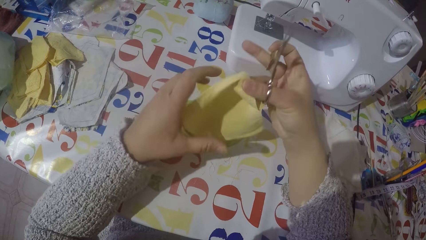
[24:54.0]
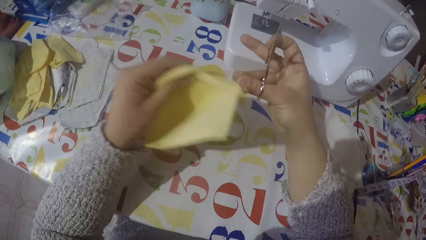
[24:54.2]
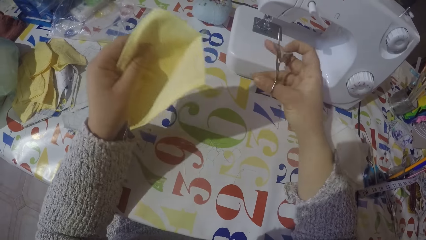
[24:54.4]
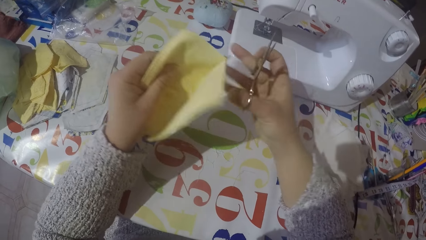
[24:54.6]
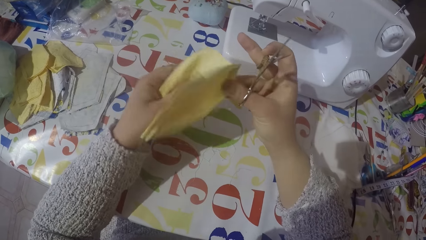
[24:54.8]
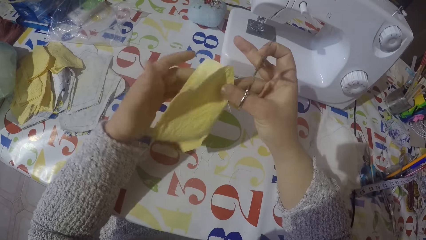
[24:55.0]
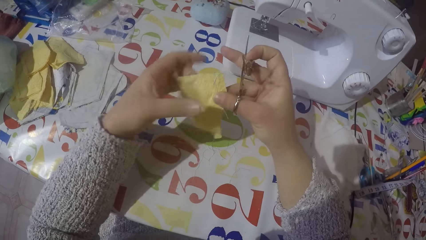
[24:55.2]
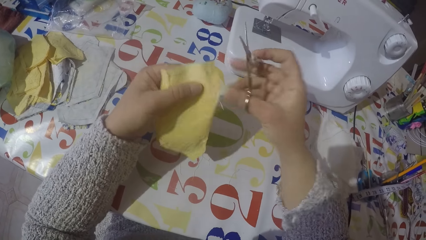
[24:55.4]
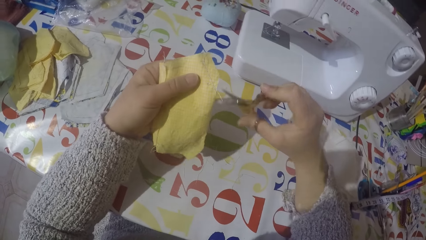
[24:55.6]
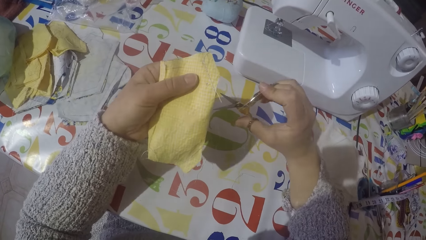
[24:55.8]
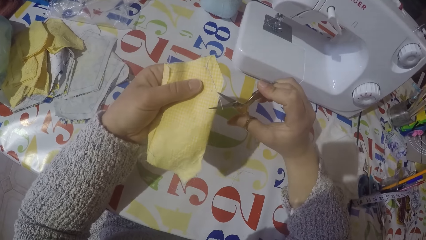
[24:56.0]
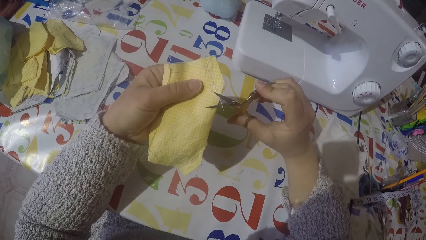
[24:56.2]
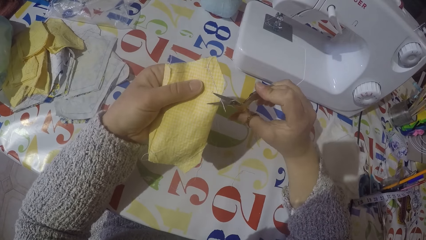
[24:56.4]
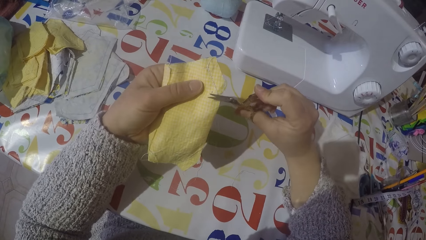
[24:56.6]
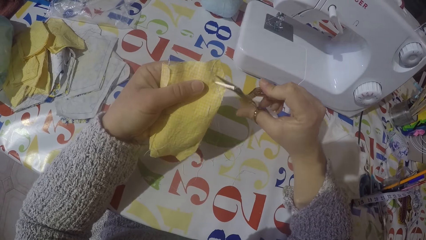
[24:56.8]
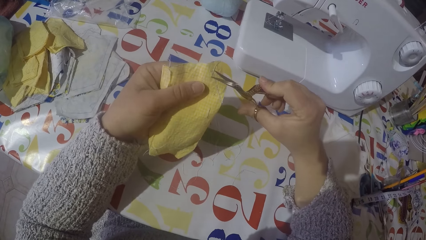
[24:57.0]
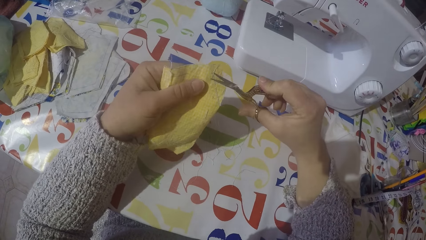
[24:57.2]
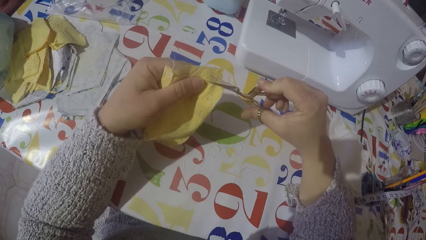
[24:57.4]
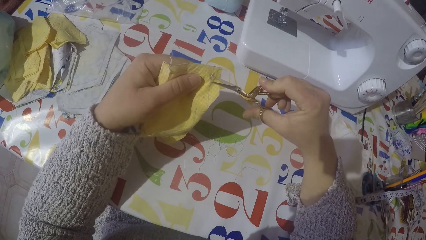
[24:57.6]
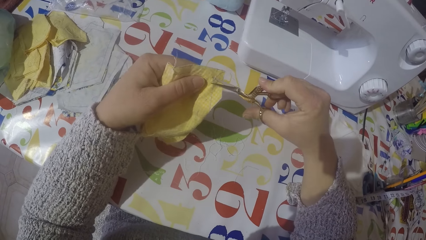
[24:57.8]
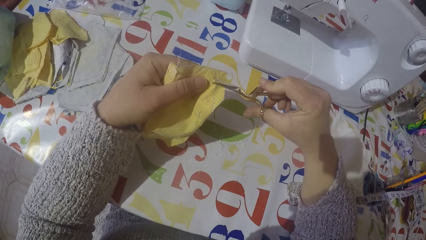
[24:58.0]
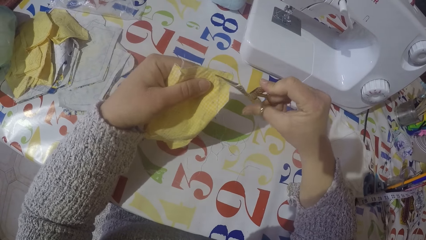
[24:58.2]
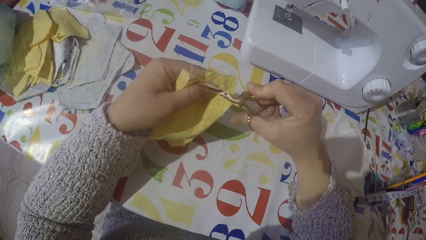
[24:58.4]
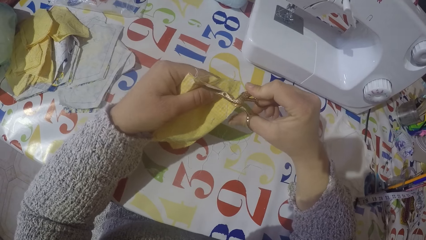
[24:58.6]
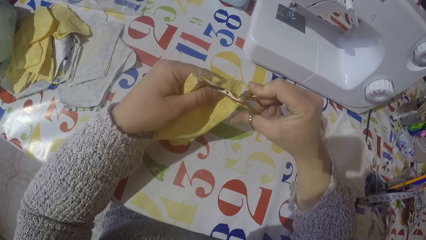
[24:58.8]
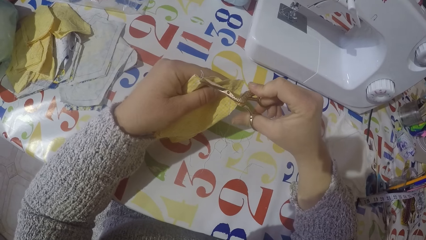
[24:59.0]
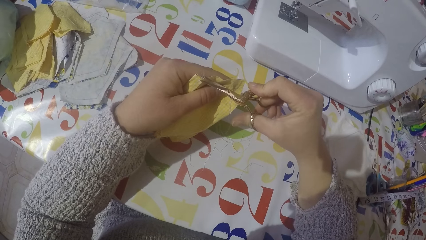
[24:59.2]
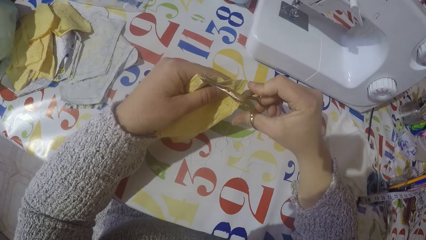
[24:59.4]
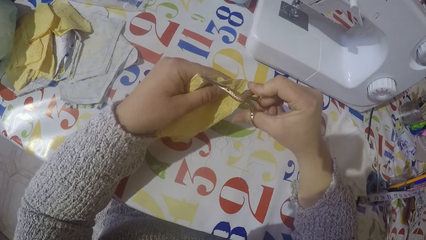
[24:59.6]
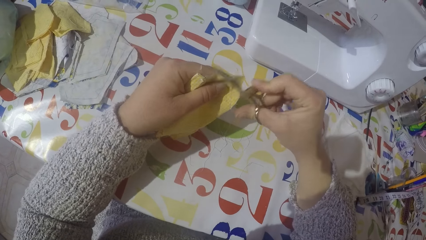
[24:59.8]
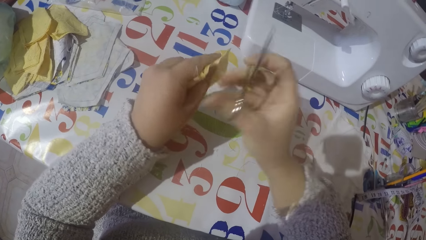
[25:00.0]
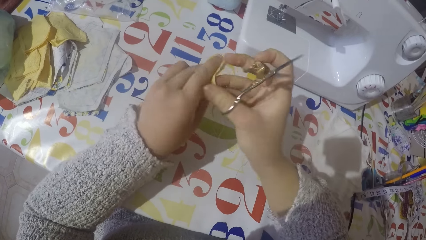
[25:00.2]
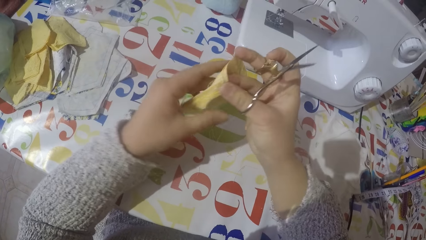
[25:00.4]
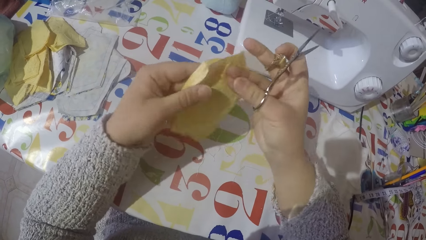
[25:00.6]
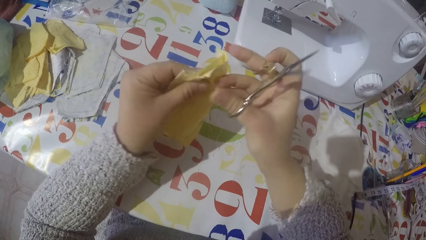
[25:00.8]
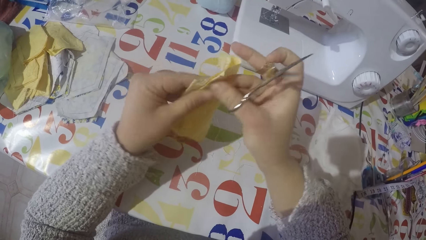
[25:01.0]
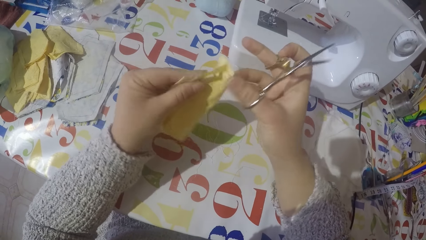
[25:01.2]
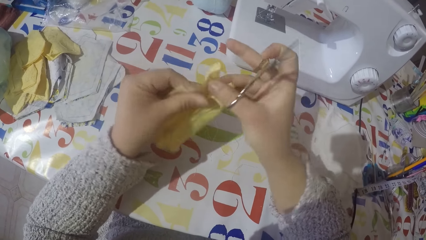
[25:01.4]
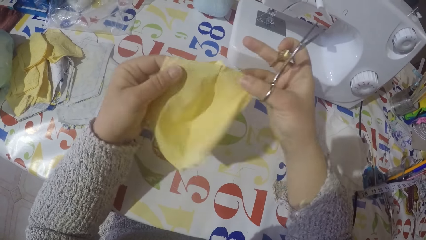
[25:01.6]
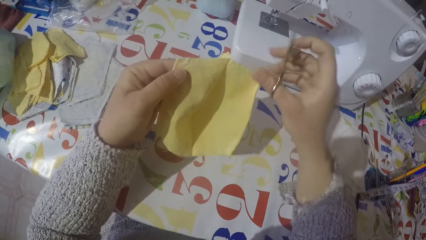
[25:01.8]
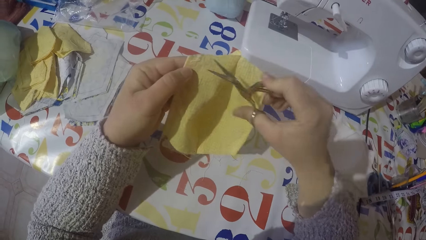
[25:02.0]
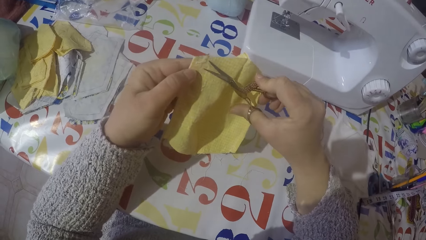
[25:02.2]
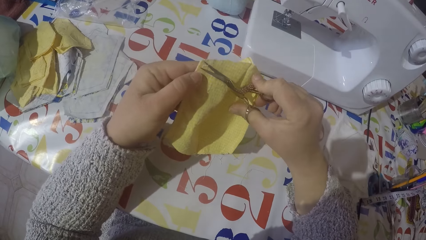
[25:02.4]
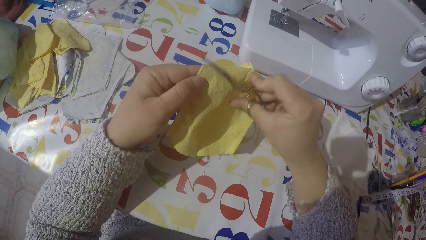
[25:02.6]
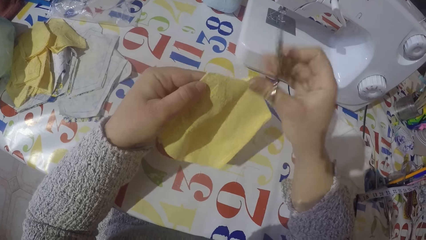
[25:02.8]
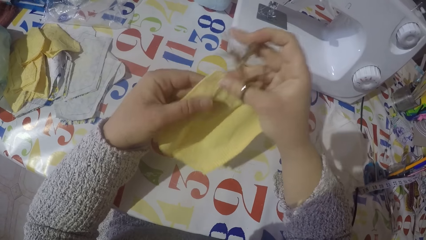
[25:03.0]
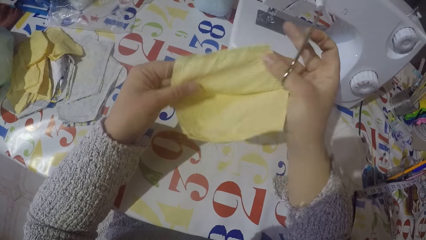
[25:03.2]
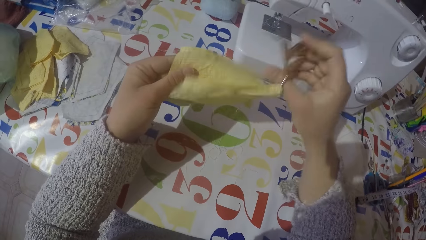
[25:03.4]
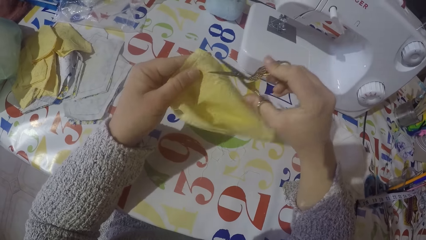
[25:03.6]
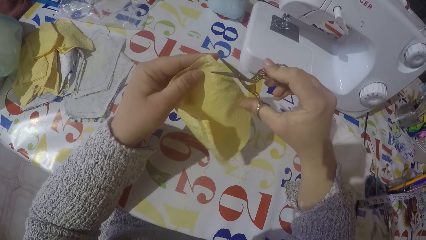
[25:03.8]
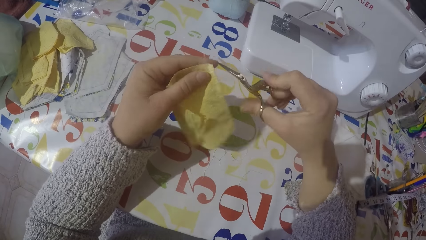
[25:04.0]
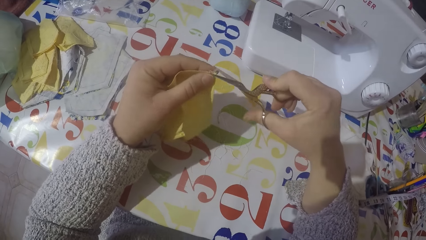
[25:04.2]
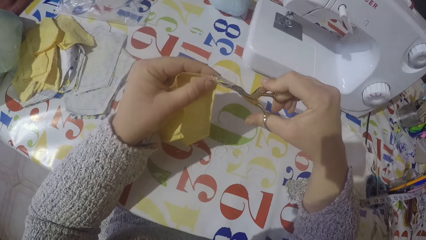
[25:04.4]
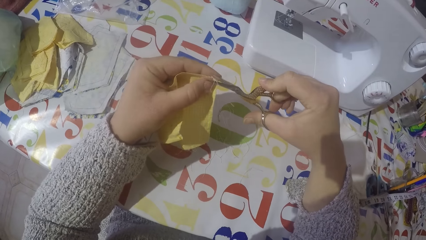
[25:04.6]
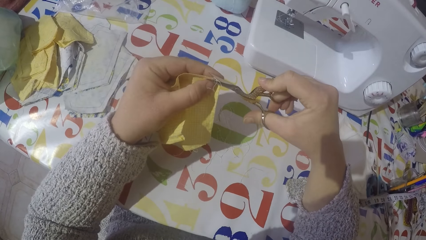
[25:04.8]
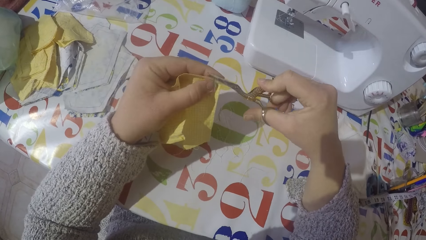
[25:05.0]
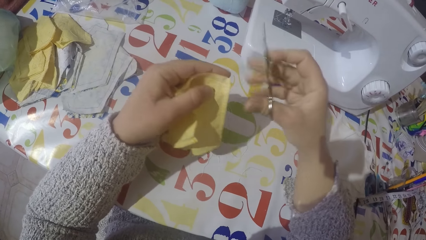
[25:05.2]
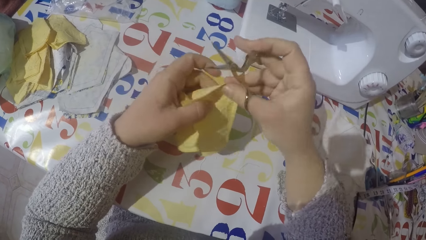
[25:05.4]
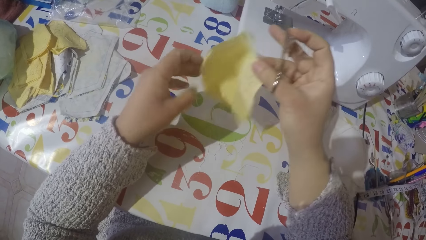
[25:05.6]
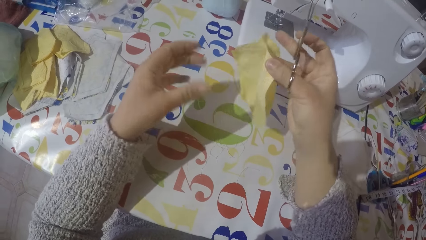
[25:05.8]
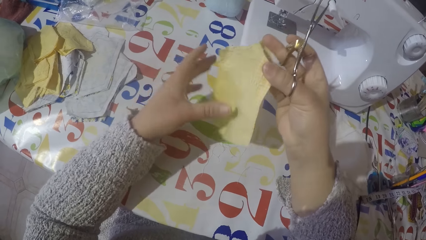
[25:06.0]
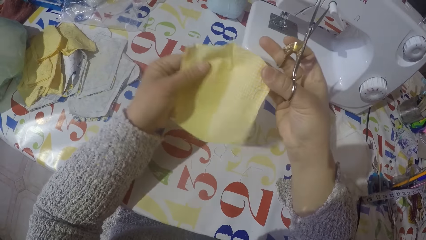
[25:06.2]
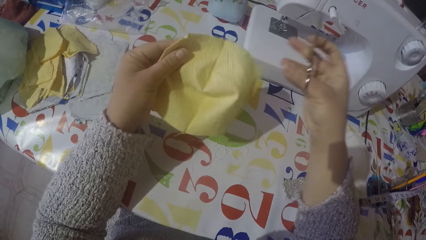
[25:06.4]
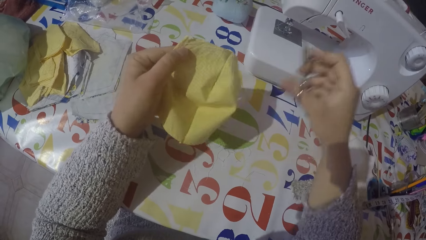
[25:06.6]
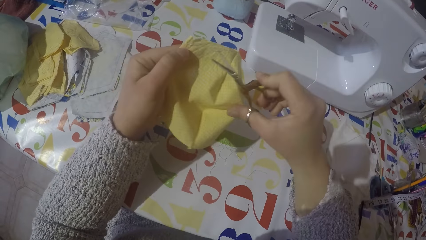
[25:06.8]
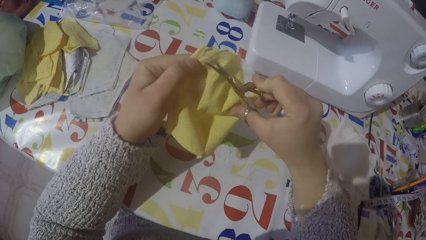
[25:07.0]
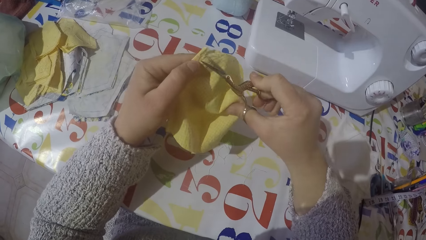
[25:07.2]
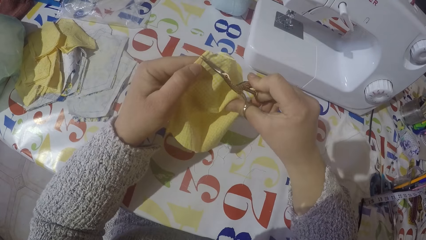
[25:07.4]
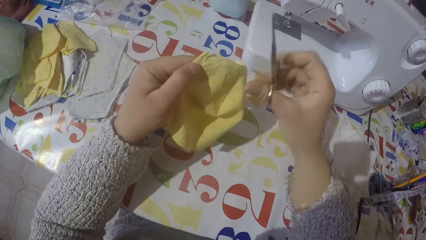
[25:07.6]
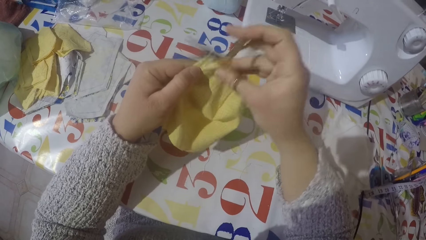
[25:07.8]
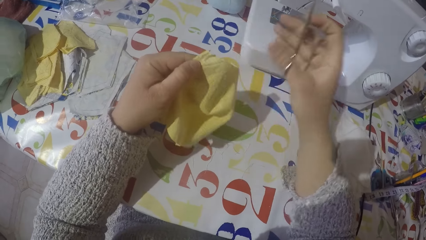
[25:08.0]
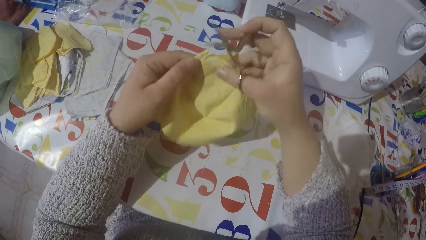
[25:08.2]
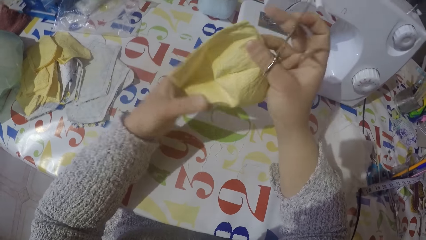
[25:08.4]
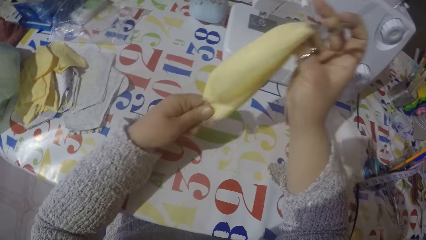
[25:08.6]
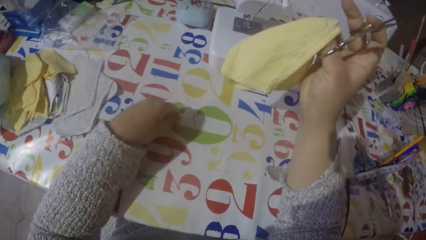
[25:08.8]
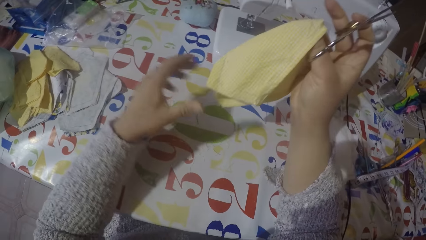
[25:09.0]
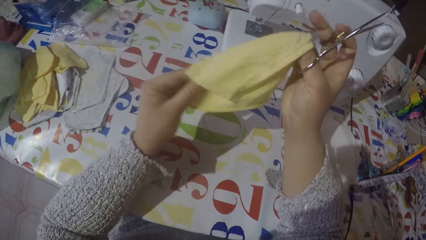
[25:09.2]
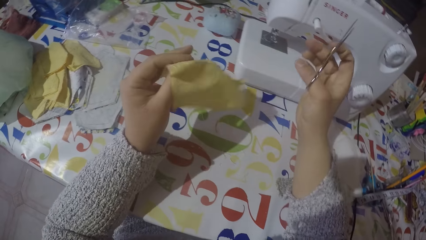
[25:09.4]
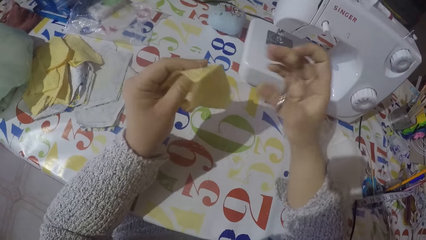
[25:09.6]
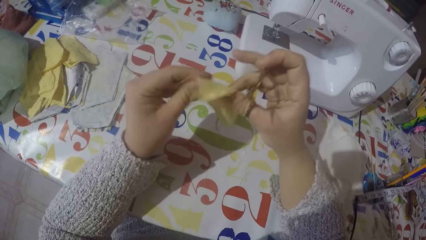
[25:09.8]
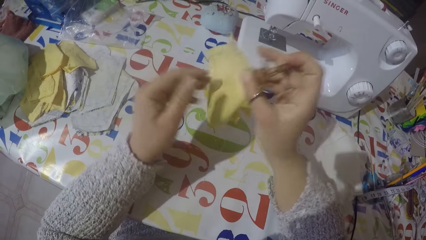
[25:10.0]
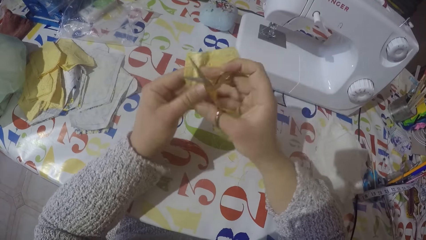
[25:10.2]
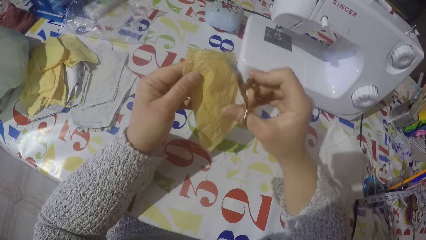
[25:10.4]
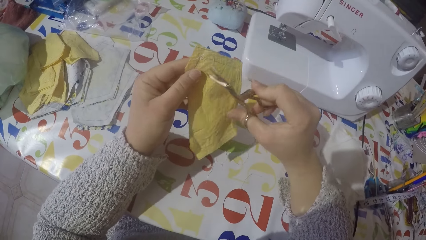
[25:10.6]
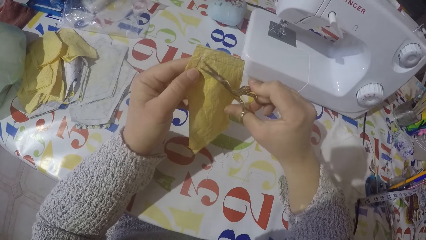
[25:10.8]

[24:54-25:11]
The camera wearer looks at the piece of cloth. He cuts the thread on the piece of cloth using a scissor. He removes the thread with his left hand.
